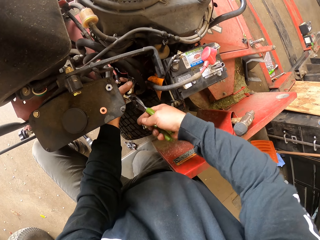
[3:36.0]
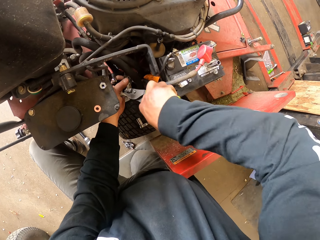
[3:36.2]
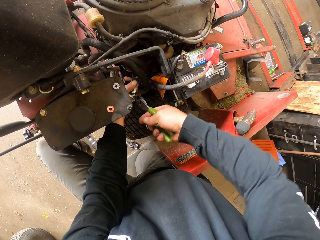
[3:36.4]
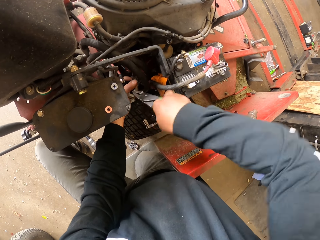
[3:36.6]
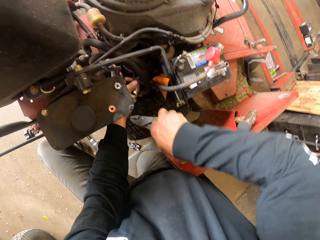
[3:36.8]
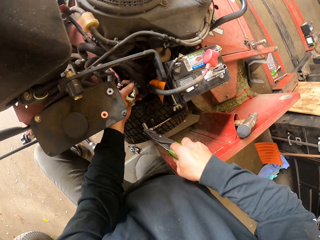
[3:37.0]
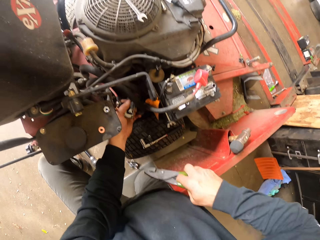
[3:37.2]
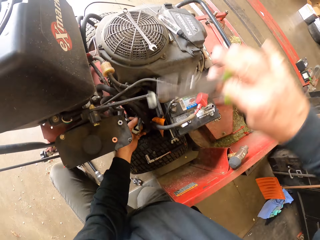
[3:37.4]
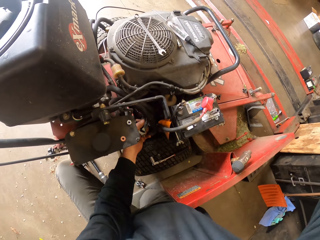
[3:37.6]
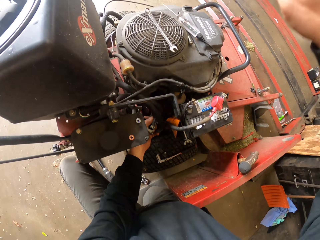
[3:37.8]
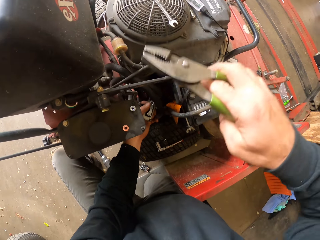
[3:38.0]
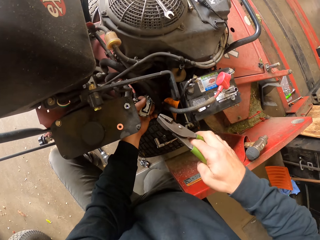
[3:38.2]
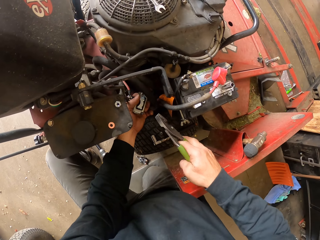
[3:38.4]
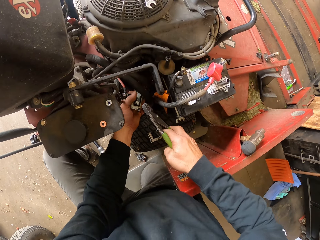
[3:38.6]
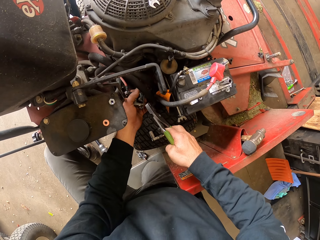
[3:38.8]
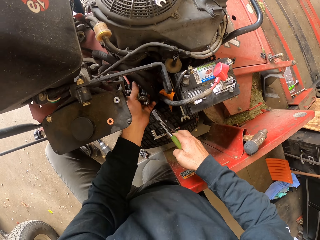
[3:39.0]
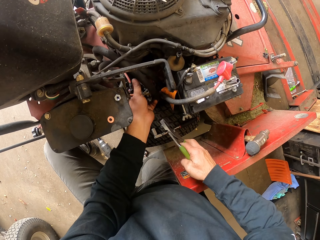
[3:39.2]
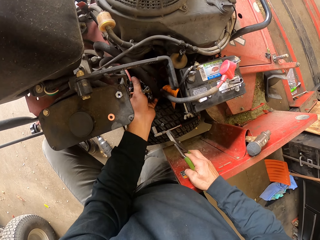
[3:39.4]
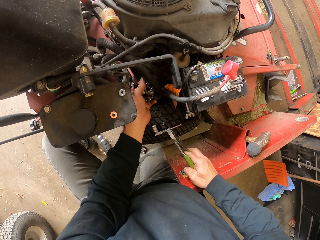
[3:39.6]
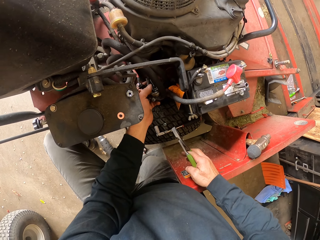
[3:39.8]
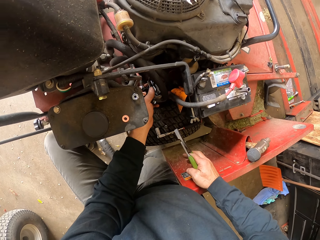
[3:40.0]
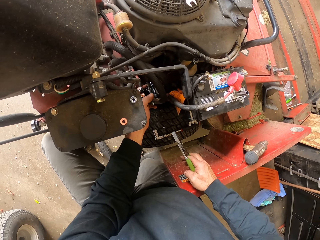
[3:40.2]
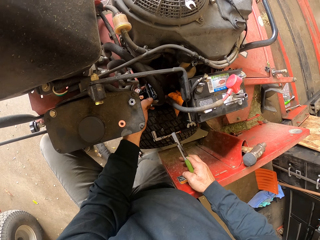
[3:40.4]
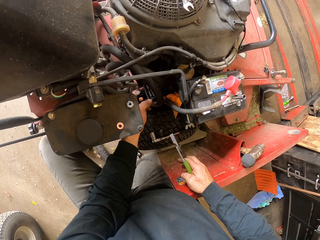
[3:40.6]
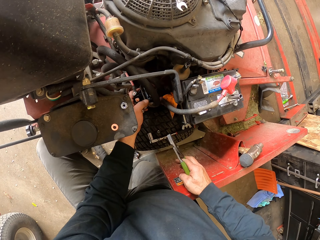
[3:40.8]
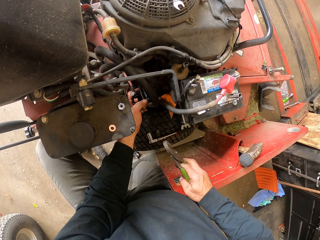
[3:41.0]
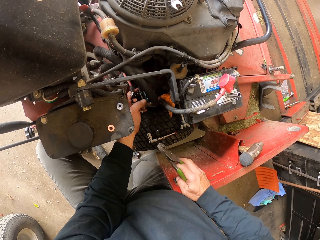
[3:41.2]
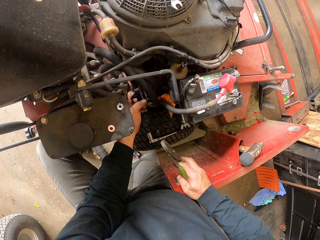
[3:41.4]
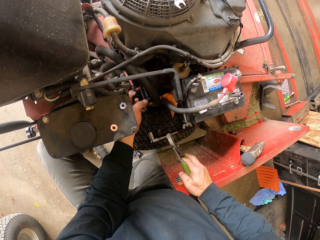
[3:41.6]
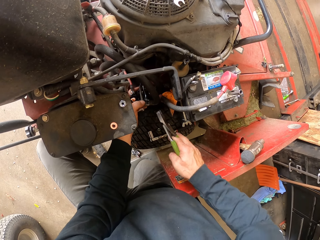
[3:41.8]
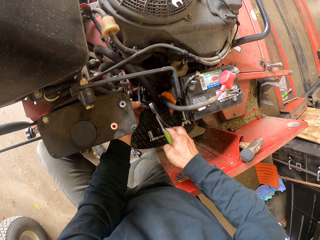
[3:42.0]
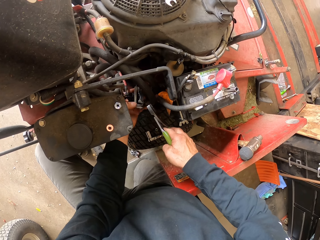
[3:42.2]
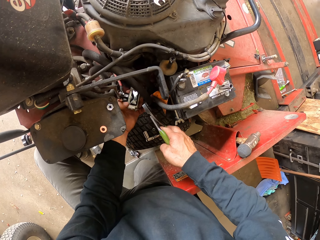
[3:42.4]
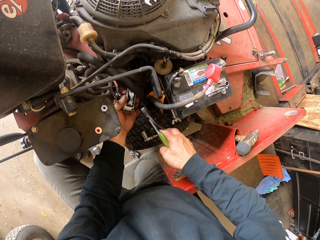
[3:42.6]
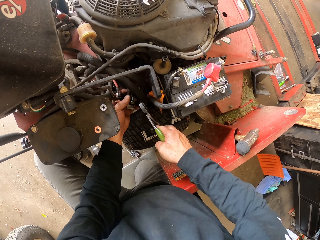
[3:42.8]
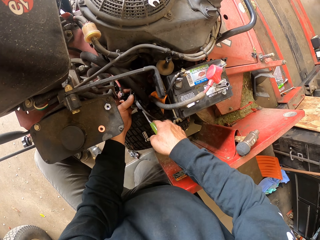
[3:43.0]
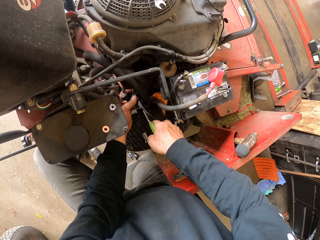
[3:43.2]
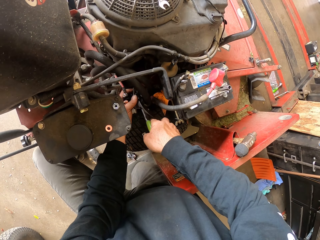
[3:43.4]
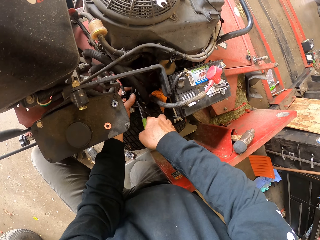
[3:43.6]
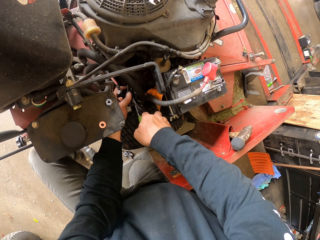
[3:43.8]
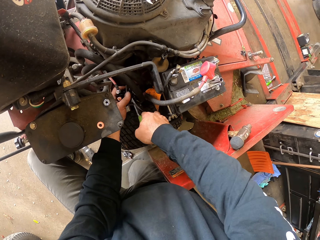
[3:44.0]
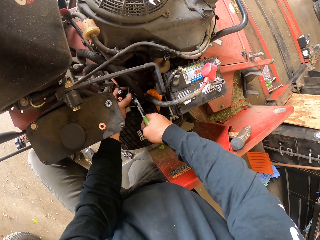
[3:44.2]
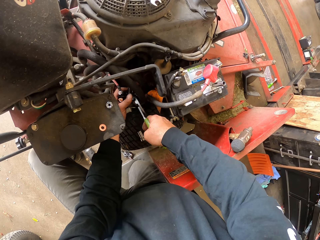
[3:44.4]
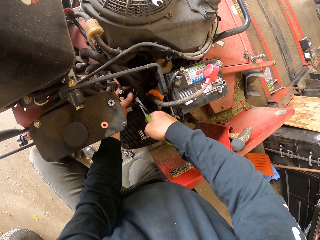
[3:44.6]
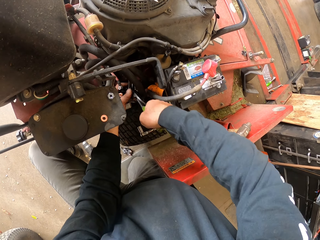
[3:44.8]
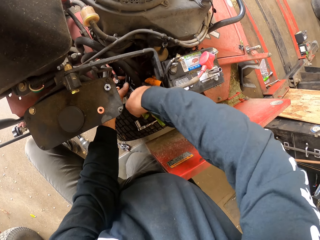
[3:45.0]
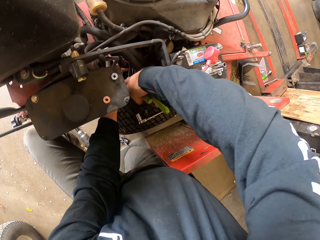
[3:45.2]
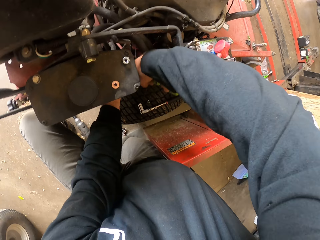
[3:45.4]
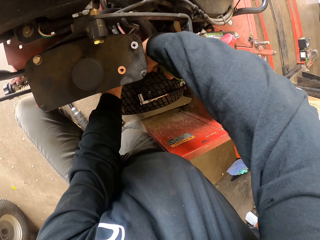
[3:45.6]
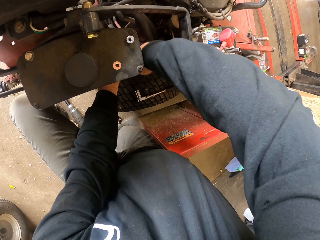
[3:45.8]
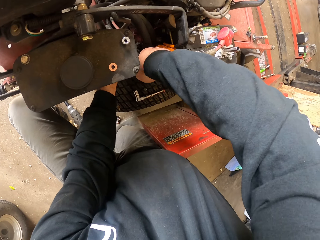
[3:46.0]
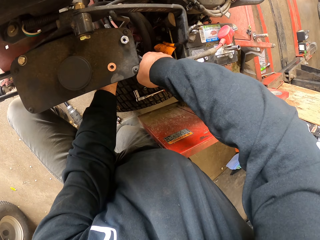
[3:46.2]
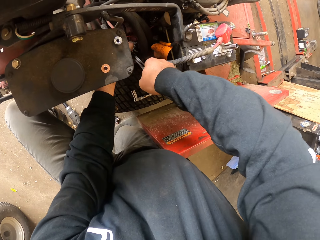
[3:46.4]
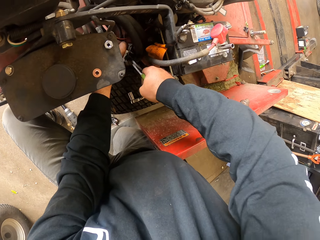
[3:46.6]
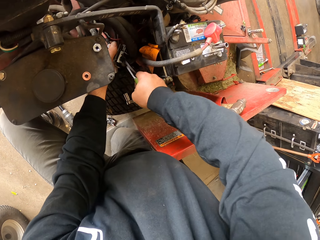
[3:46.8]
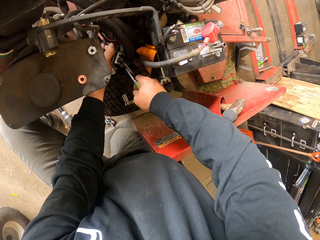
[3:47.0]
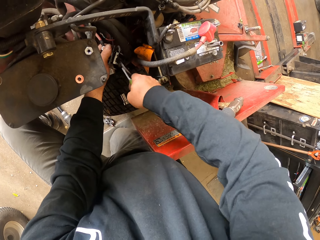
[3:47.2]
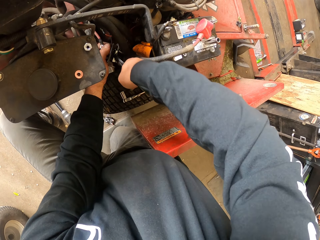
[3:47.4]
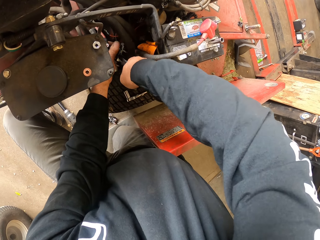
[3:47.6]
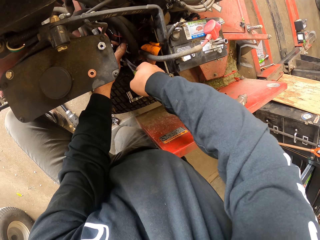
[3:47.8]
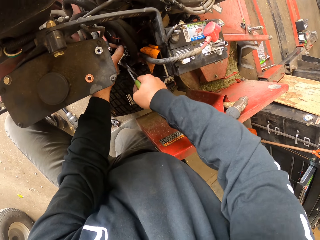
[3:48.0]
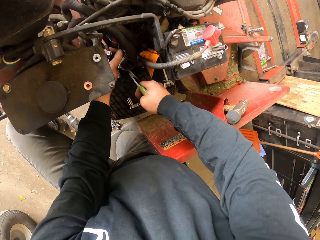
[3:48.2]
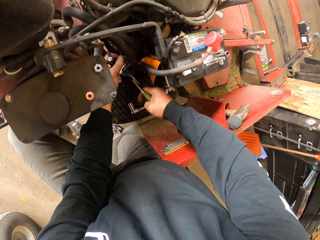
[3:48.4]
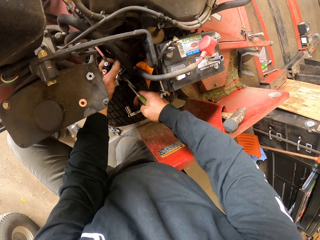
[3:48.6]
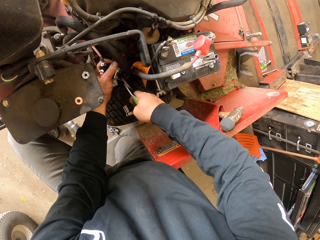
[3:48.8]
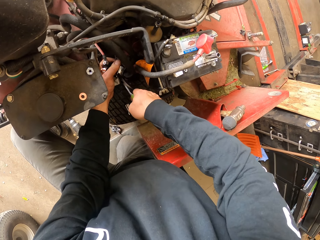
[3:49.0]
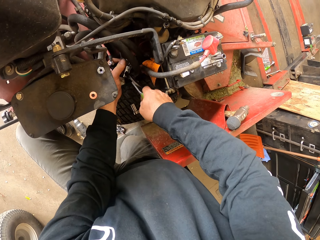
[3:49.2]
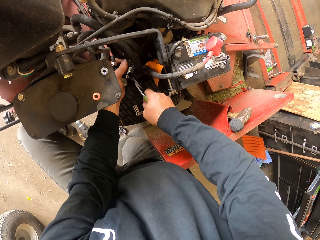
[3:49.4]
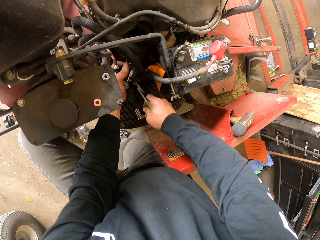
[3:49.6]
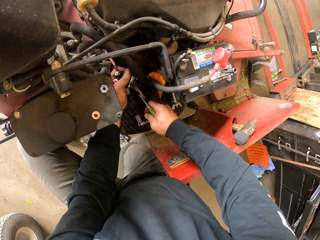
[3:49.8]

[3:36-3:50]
The camera wearer throws the cut piece away. They bend the iron of the carburetor with the pliers.

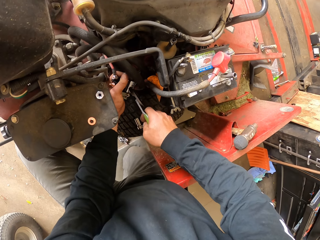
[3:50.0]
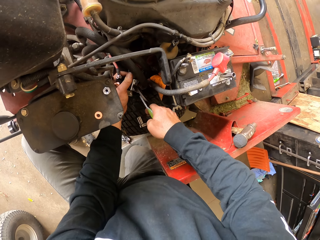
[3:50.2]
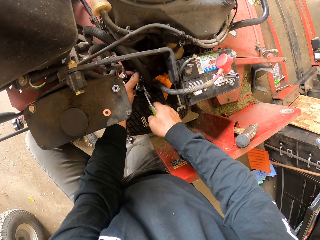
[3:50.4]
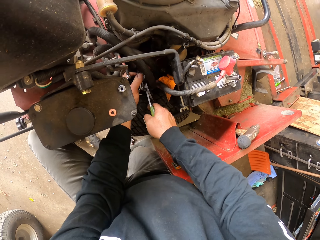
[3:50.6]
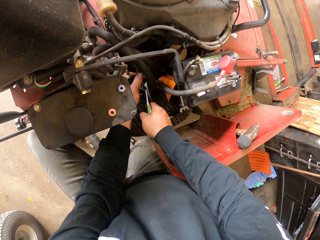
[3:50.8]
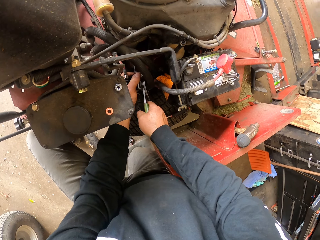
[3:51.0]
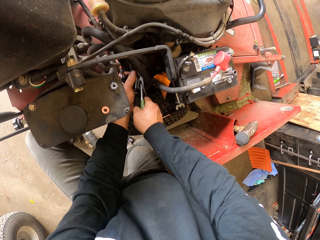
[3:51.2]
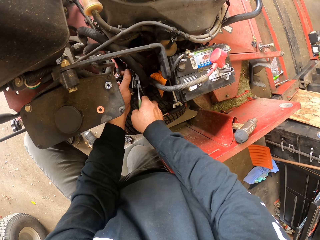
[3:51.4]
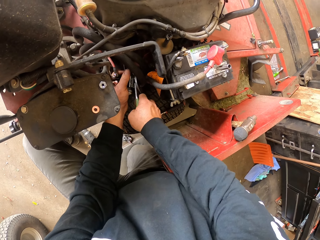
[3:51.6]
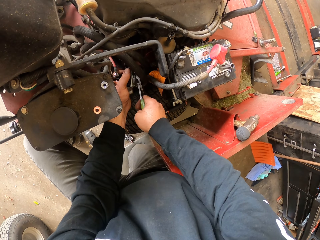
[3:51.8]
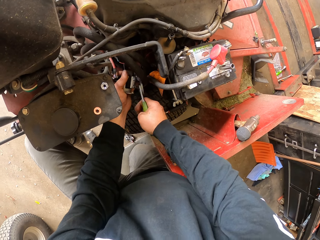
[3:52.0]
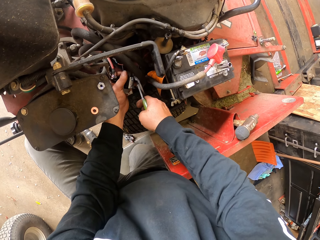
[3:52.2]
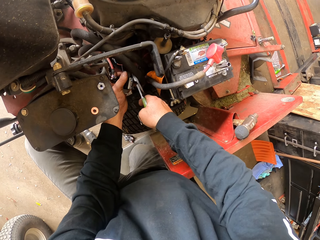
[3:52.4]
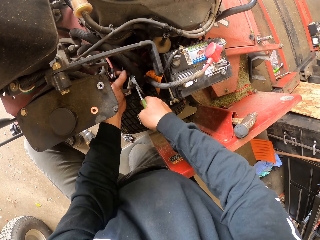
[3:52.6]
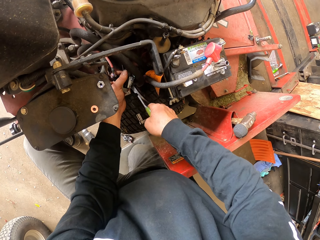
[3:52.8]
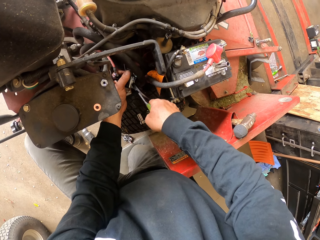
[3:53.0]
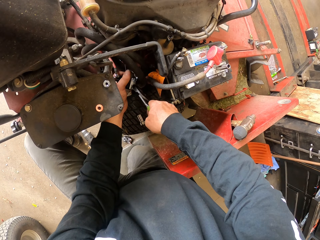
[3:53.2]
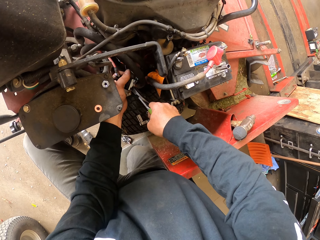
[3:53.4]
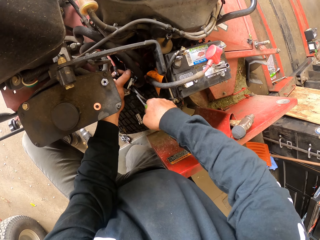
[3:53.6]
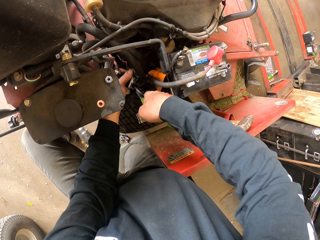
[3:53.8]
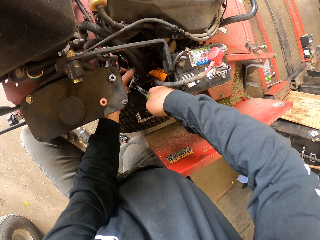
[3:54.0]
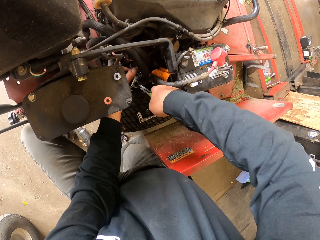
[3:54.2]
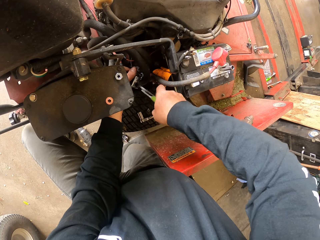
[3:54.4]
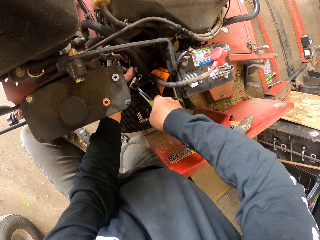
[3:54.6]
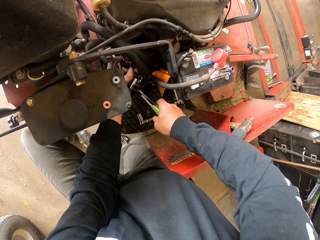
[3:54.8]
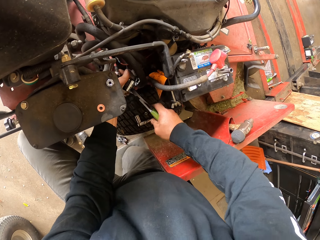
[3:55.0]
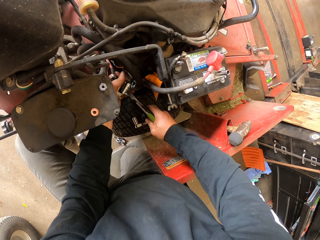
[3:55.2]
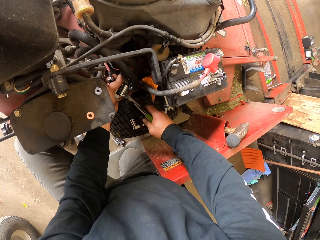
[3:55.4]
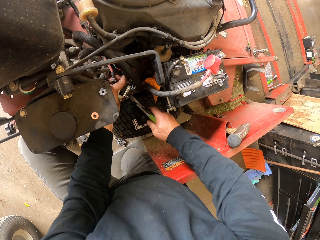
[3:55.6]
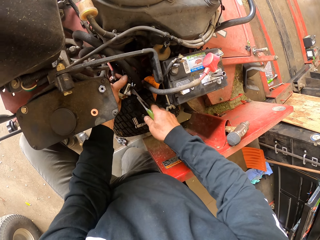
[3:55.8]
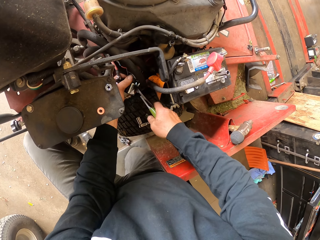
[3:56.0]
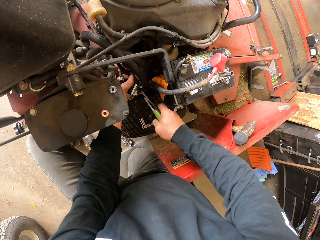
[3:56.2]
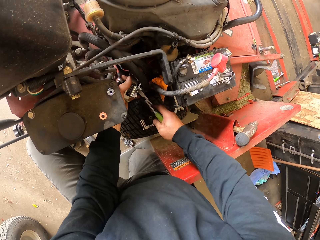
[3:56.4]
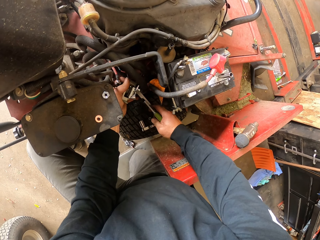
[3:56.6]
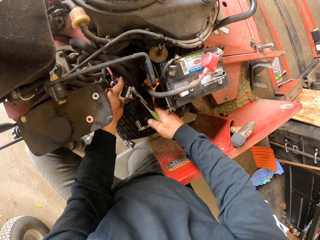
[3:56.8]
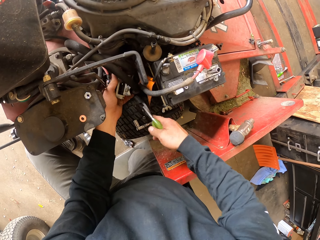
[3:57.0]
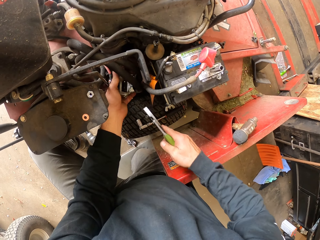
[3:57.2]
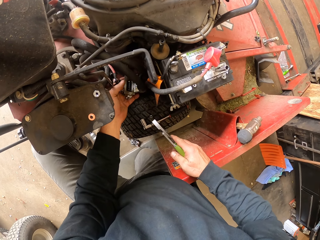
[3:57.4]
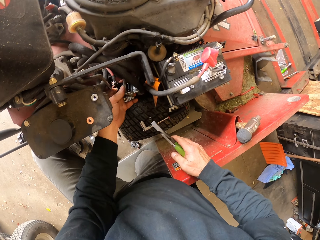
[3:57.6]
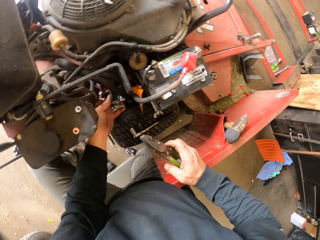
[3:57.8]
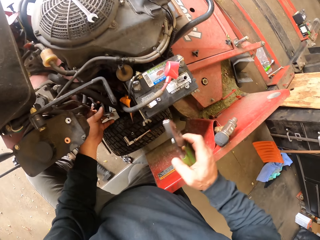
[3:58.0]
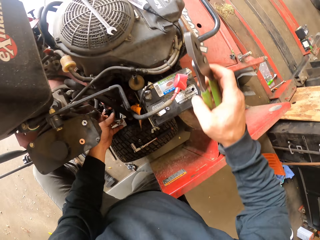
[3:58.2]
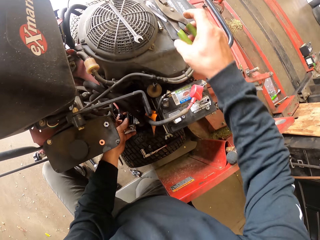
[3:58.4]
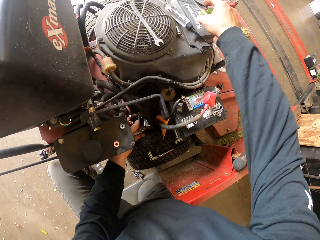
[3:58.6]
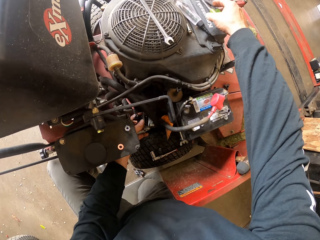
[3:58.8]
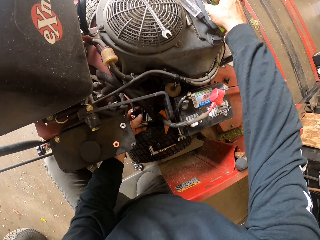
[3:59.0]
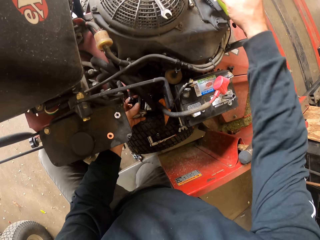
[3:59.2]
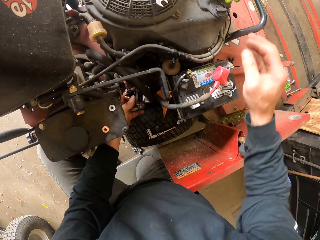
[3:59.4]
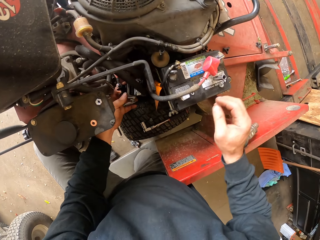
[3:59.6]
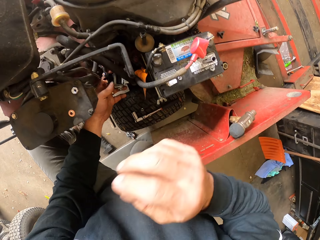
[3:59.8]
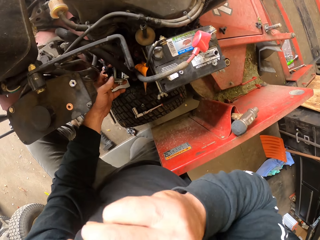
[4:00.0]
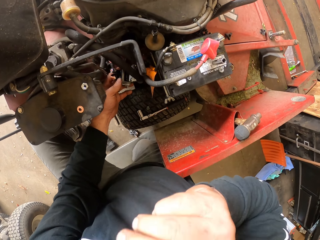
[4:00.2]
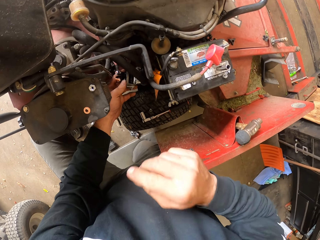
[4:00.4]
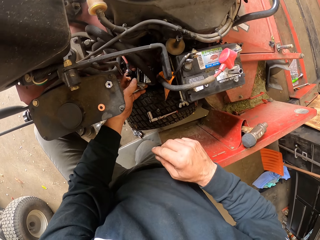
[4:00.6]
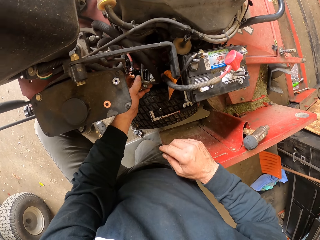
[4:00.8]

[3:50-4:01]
The camera wearer puts the pliers on the top of the lawn tractor.
